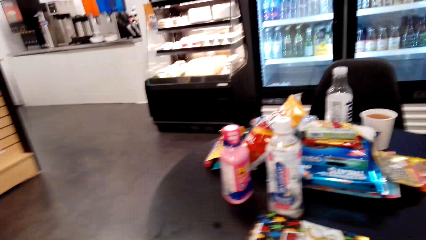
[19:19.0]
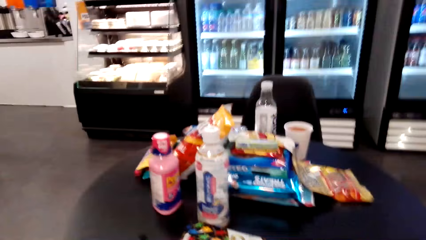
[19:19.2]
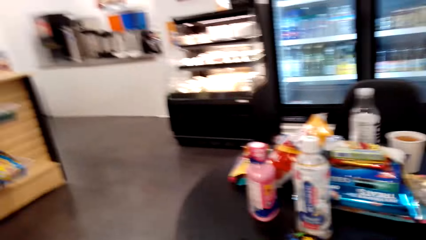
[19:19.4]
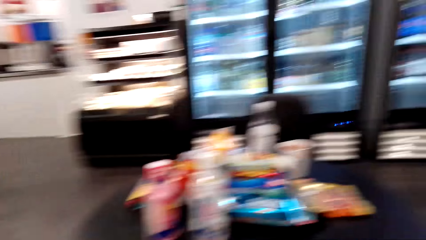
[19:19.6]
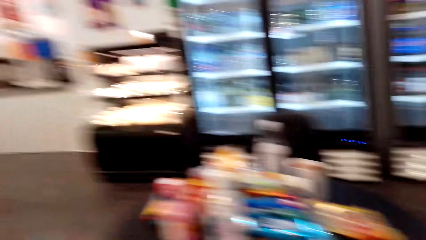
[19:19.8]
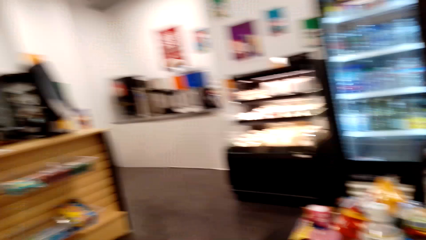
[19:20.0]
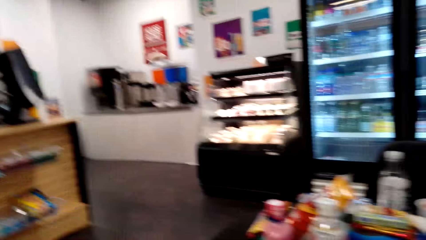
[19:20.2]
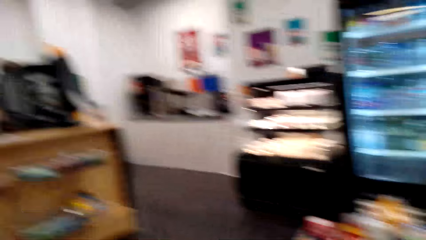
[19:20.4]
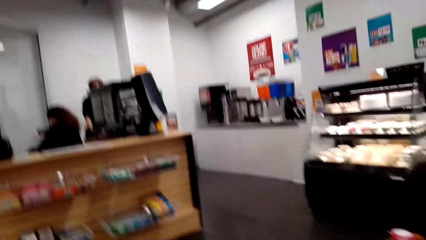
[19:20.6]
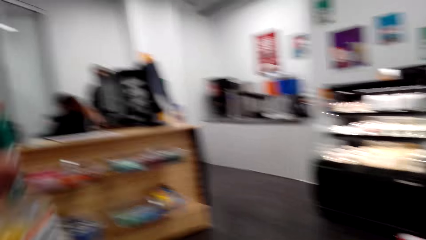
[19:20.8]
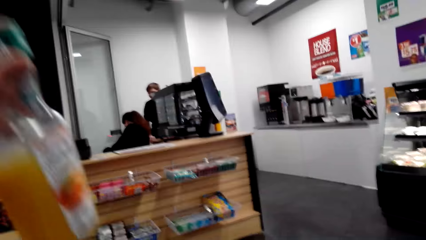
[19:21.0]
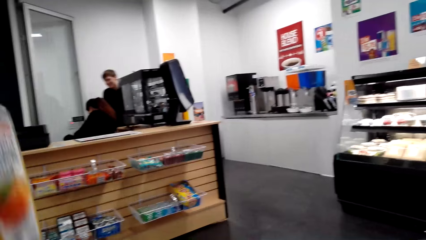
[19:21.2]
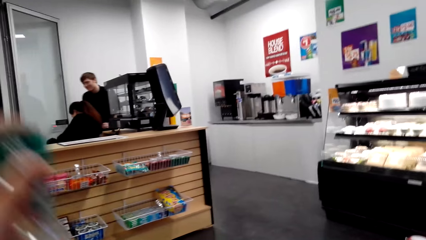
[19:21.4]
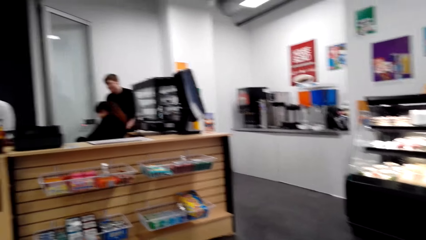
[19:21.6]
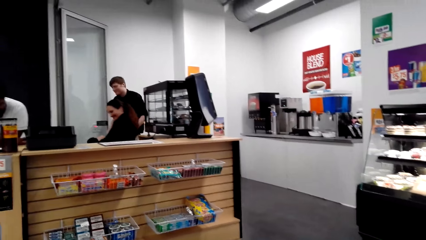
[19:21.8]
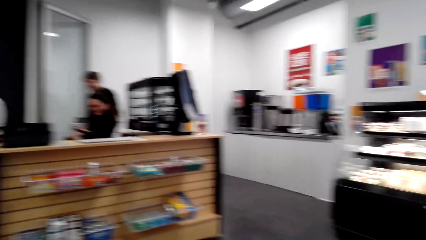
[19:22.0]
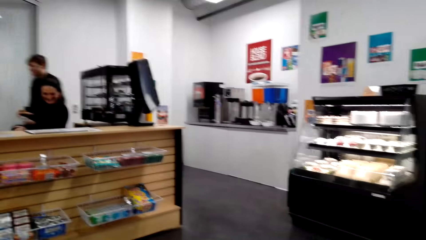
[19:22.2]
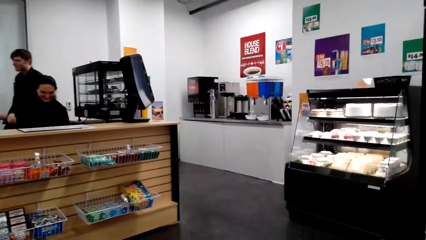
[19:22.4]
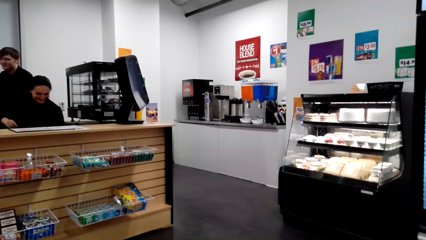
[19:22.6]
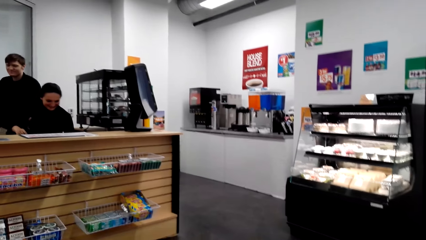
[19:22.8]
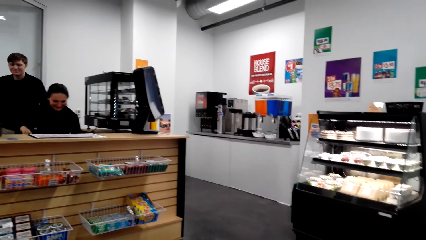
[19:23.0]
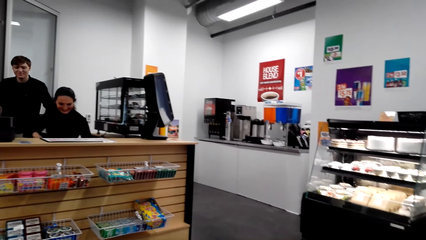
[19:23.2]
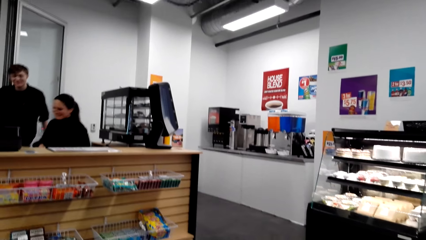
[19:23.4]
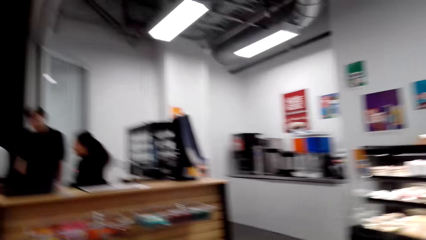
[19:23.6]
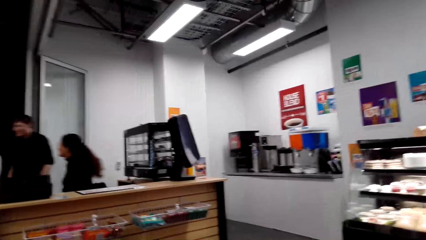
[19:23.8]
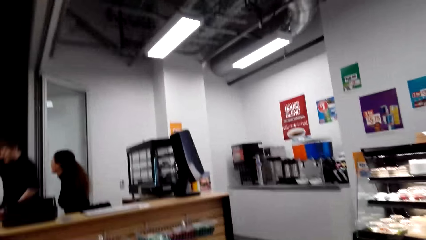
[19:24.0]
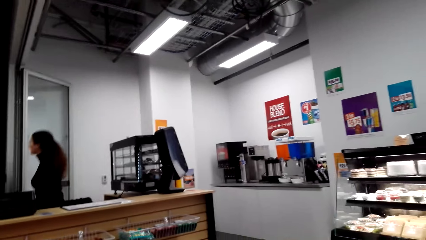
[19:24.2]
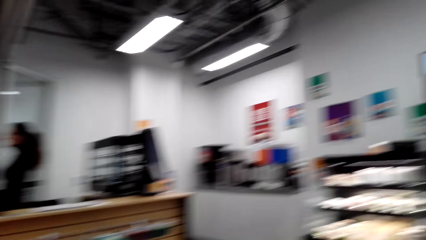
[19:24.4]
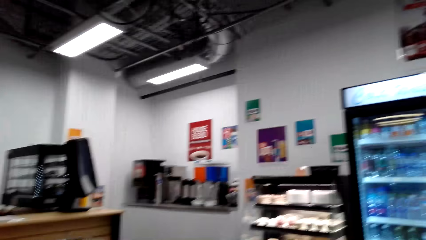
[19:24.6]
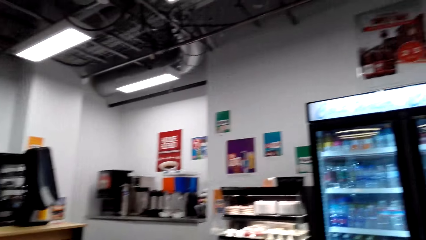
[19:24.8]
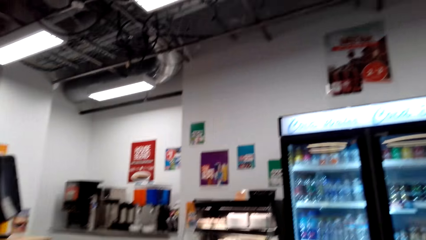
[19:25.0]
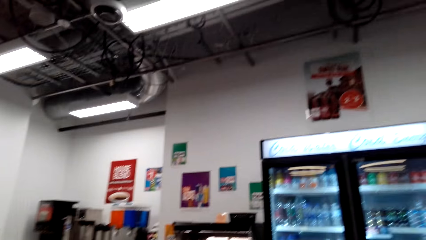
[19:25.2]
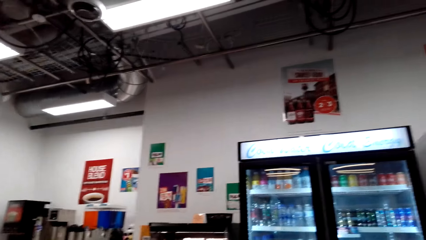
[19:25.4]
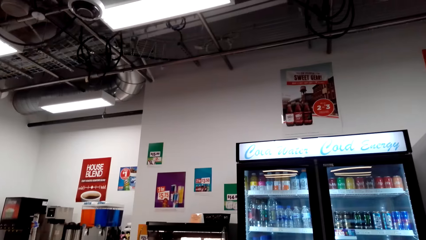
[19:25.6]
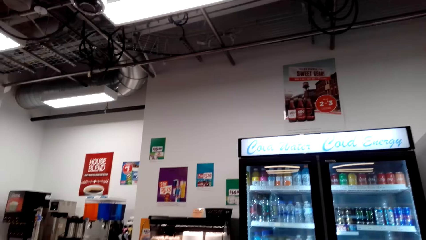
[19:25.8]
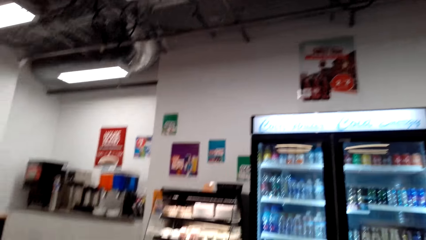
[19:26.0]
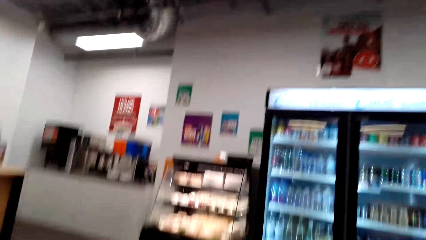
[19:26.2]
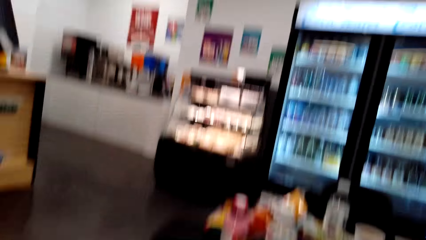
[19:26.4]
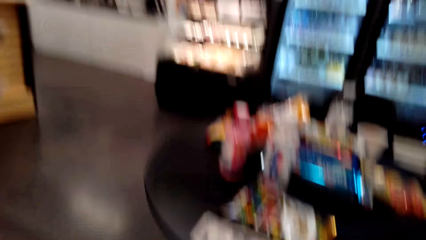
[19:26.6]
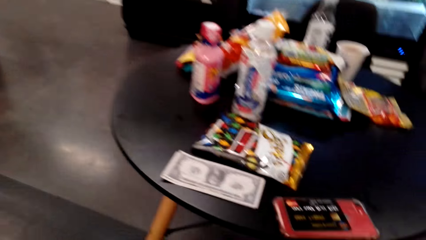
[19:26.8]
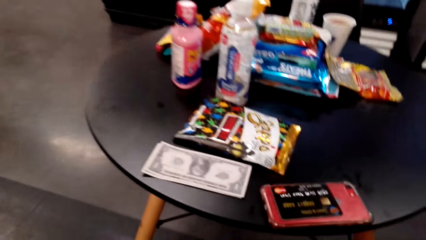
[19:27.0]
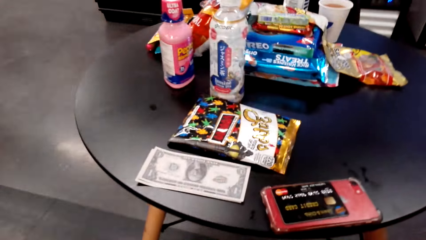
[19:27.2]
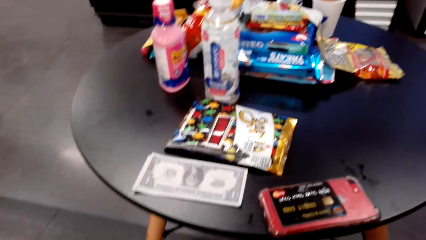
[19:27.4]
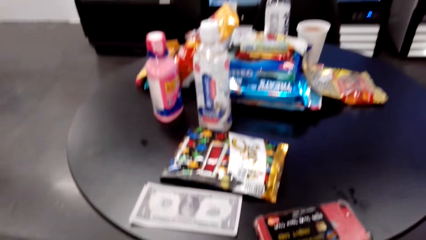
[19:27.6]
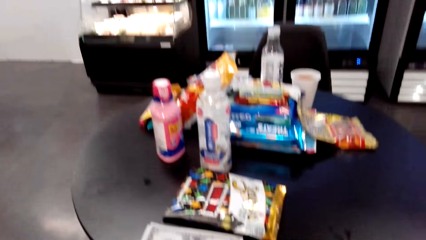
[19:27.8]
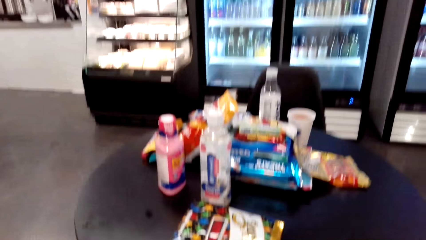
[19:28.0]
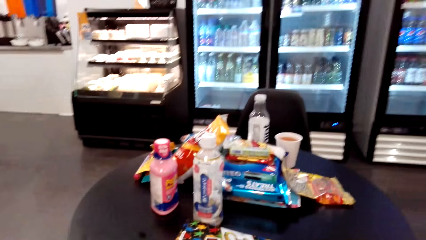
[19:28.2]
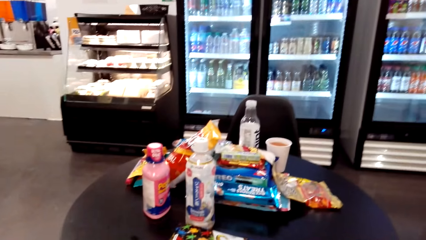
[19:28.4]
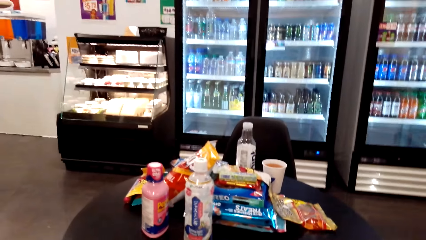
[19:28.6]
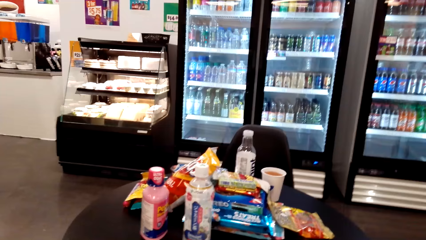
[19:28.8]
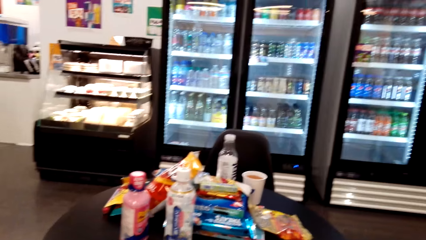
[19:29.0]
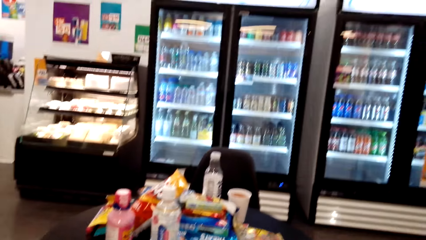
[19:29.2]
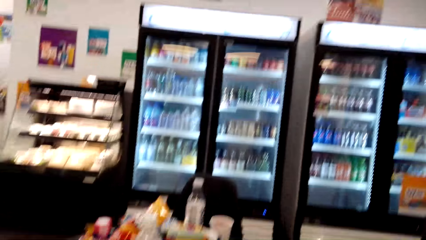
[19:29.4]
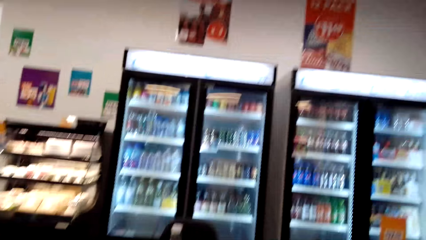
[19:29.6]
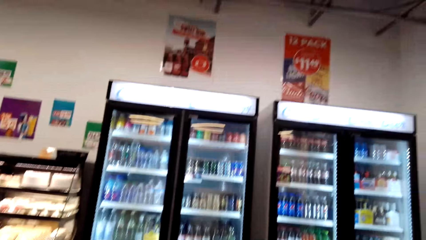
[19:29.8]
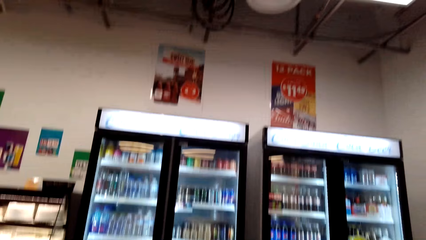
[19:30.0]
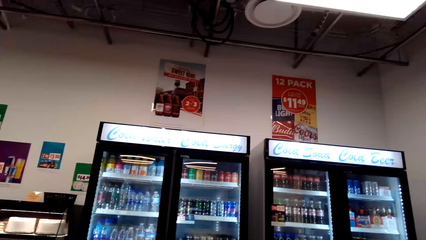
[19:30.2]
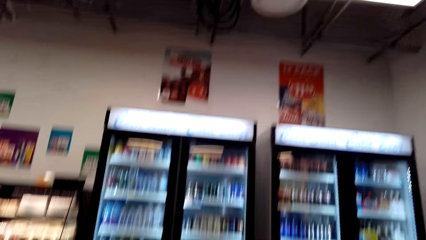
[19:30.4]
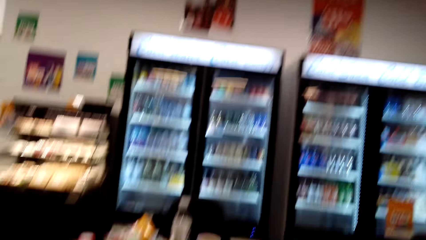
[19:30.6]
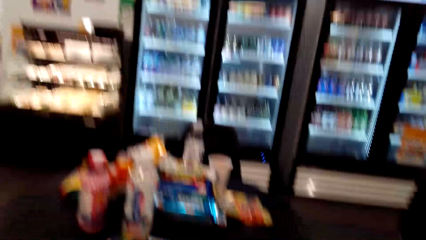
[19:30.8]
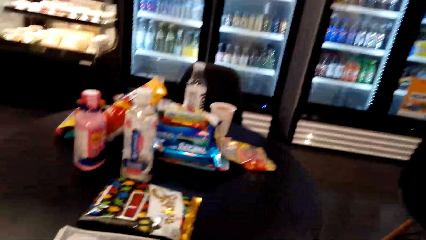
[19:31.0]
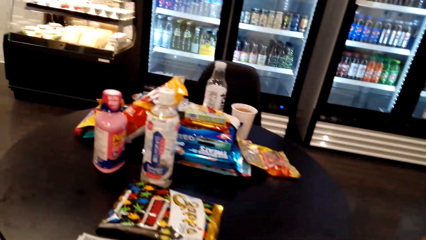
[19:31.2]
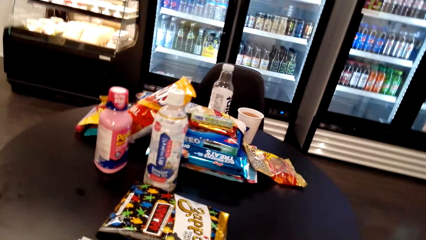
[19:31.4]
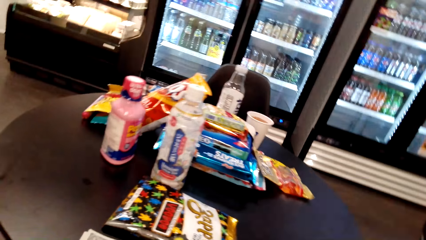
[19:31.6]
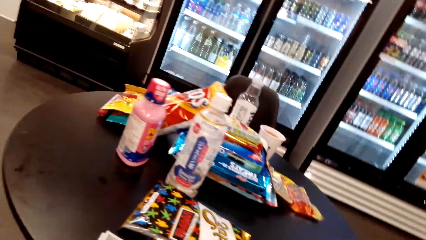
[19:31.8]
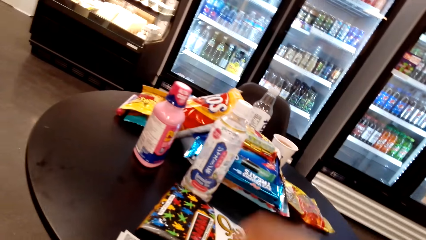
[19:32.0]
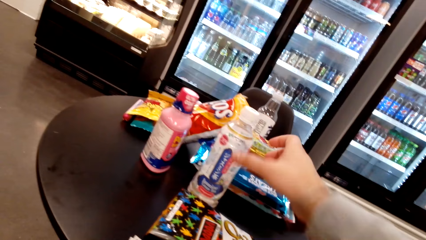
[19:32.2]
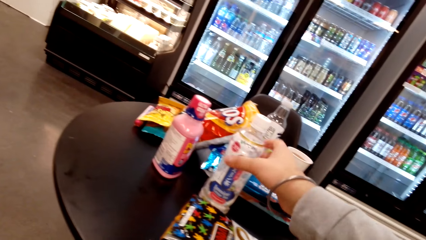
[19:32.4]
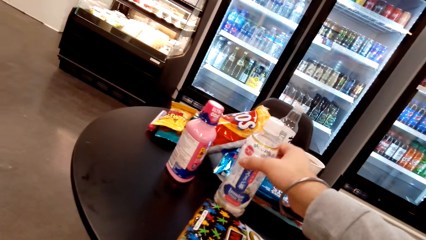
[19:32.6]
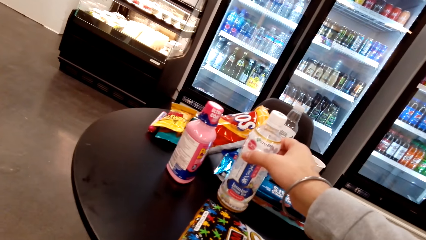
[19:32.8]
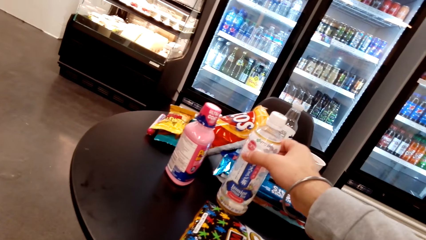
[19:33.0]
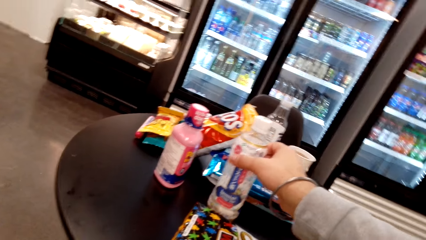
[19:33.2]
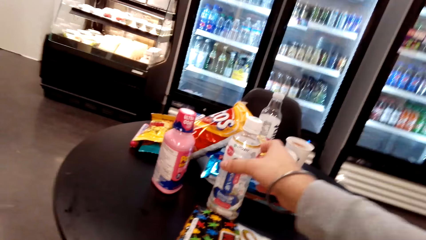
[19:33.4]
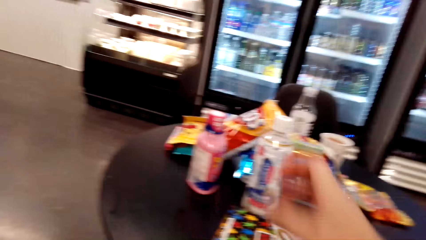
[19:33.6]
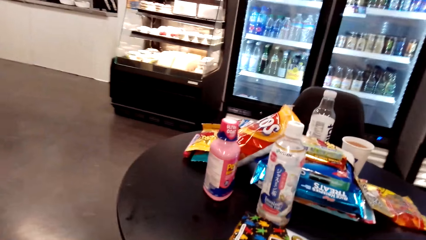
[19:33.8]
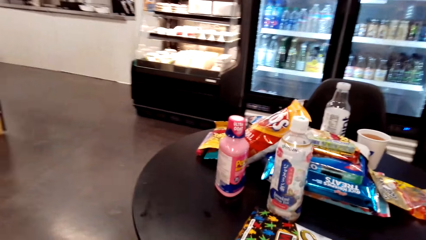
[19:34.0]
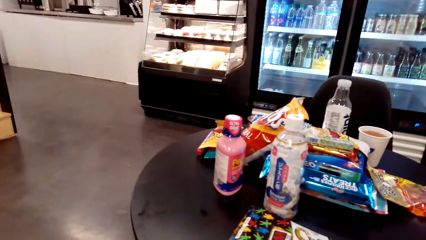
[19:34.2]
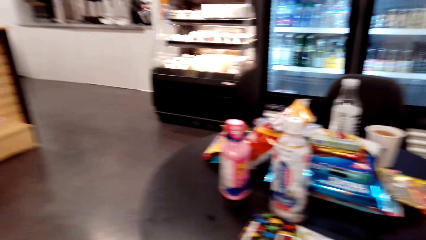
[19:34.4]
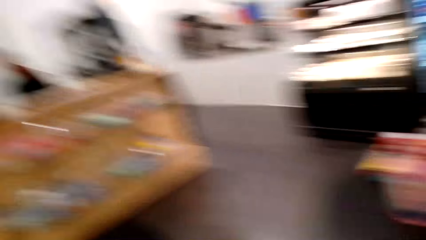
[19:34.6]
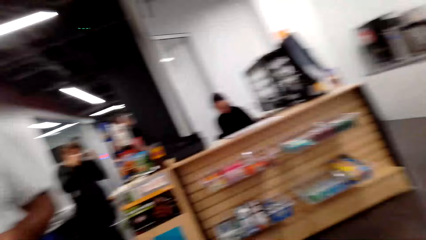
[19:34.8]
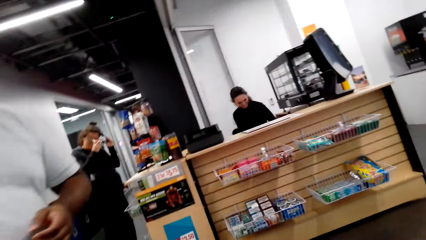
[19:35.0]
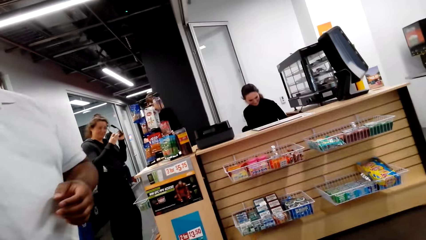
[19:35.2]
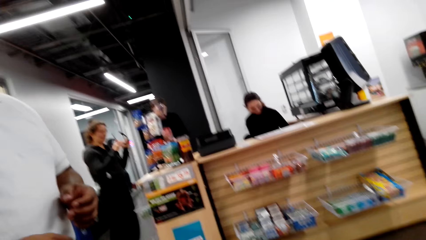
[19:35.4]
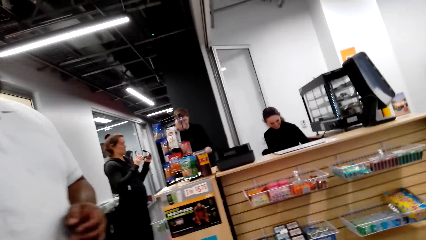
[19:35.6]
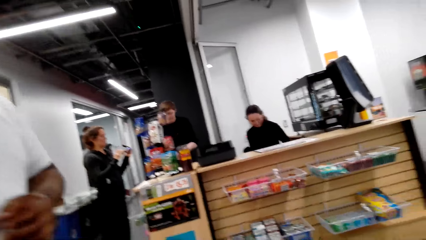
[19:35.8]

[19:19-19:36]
The camera wearer holds up the bottle of juice. They hold the bottle of water and pick up the bottle.
